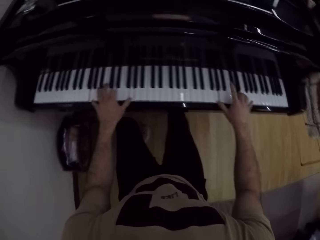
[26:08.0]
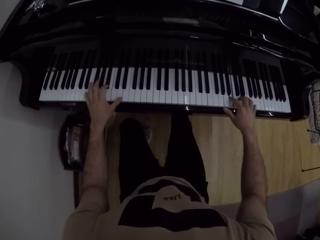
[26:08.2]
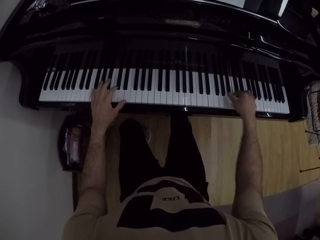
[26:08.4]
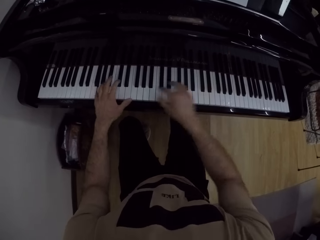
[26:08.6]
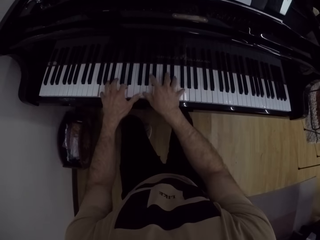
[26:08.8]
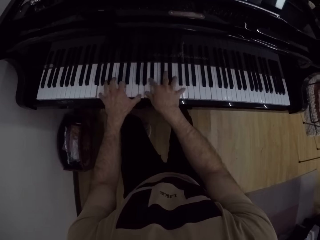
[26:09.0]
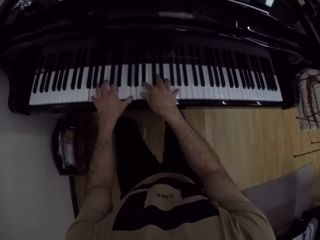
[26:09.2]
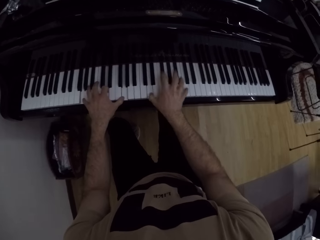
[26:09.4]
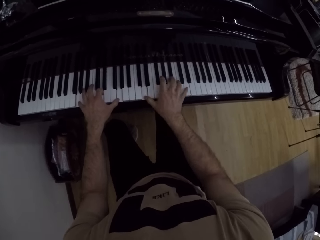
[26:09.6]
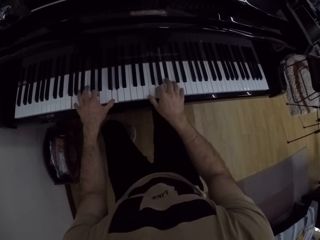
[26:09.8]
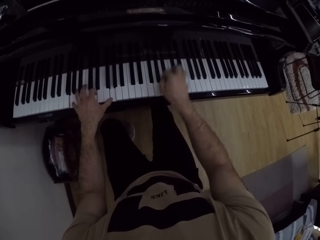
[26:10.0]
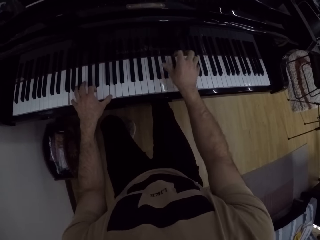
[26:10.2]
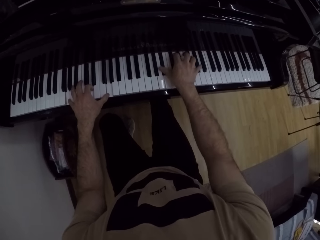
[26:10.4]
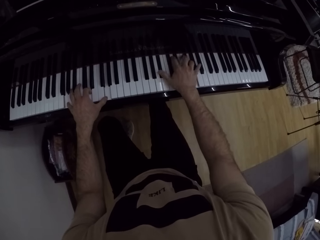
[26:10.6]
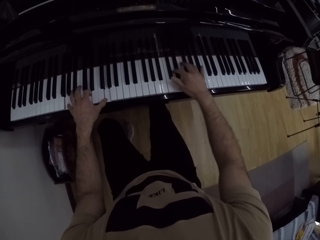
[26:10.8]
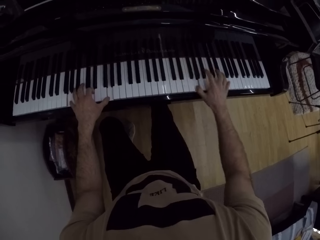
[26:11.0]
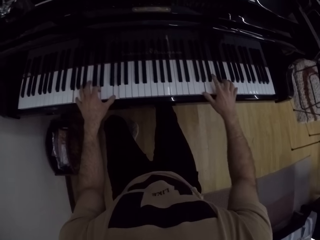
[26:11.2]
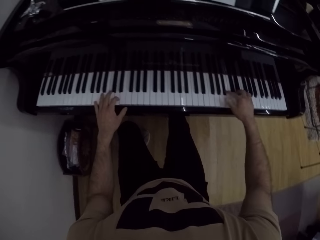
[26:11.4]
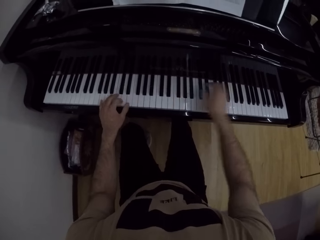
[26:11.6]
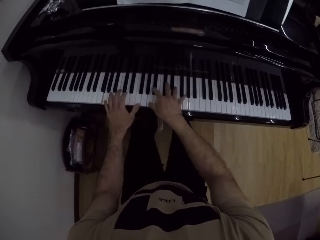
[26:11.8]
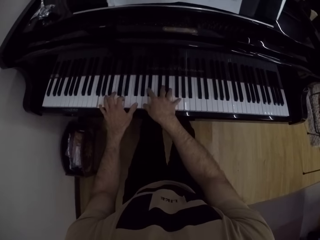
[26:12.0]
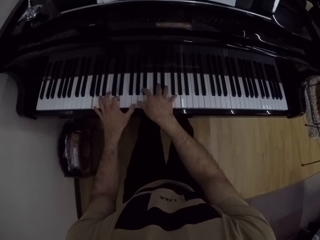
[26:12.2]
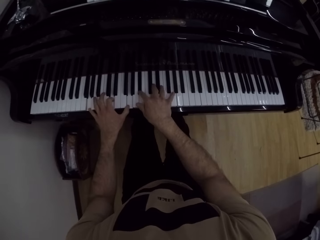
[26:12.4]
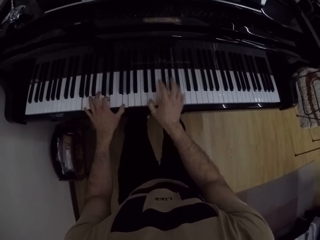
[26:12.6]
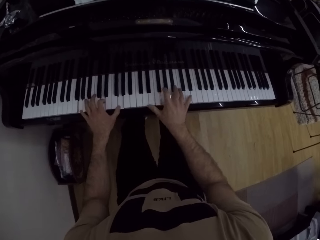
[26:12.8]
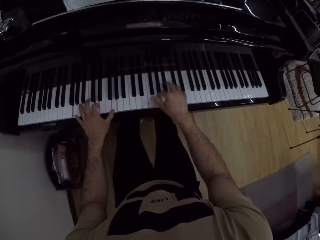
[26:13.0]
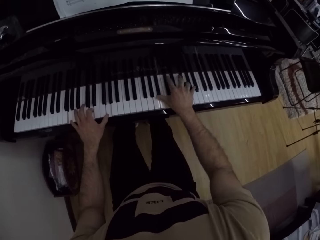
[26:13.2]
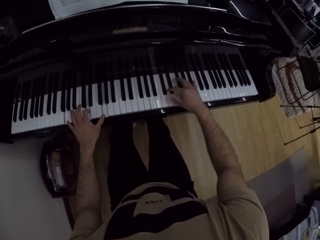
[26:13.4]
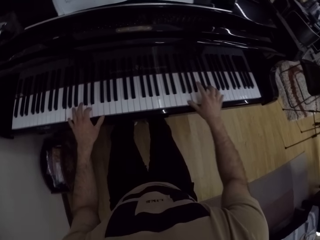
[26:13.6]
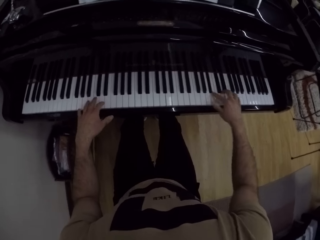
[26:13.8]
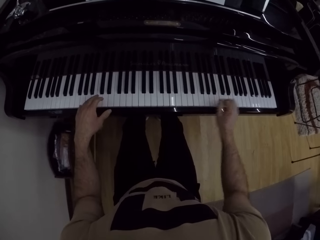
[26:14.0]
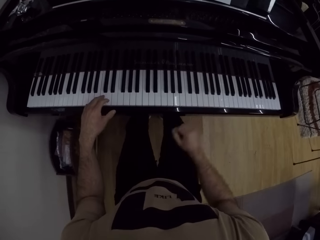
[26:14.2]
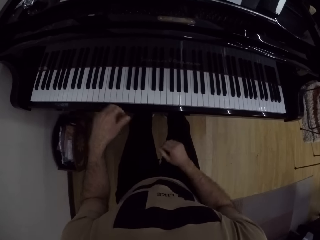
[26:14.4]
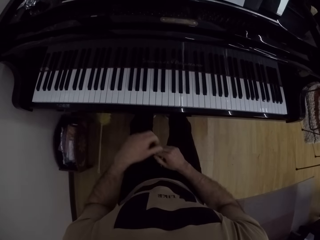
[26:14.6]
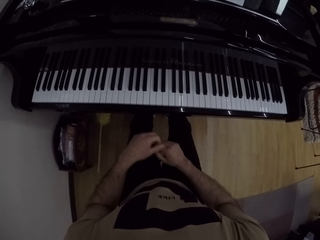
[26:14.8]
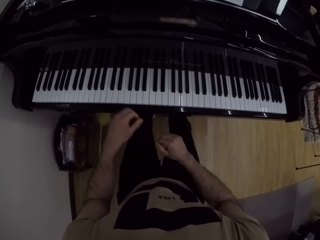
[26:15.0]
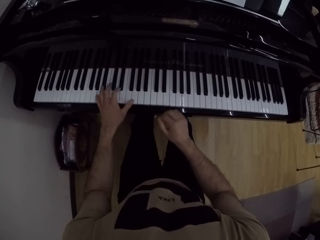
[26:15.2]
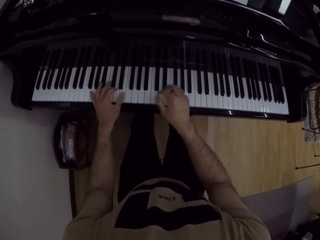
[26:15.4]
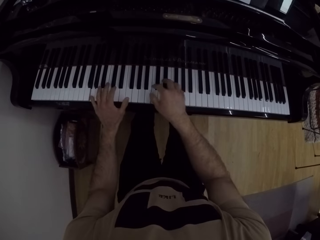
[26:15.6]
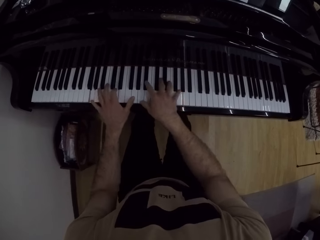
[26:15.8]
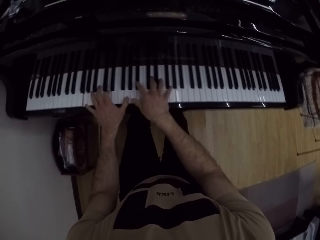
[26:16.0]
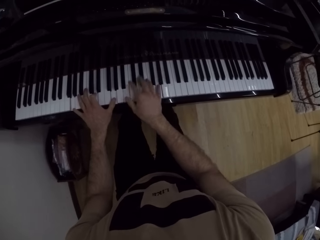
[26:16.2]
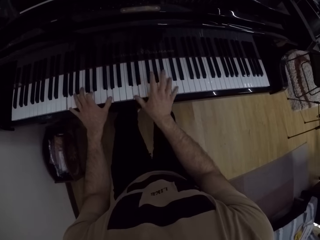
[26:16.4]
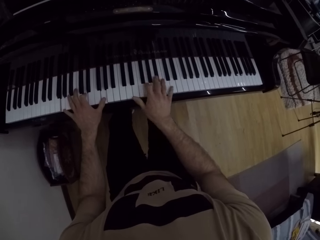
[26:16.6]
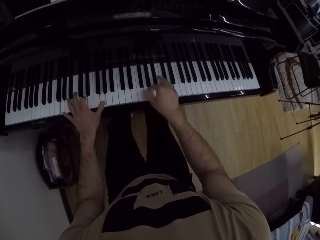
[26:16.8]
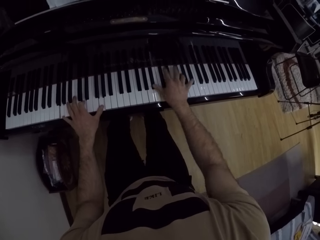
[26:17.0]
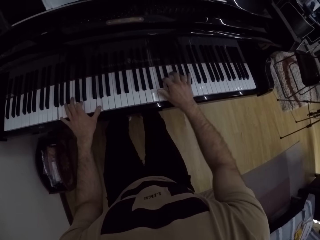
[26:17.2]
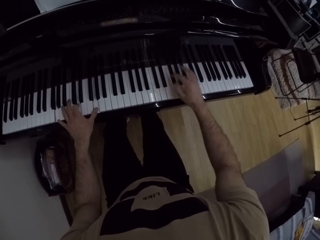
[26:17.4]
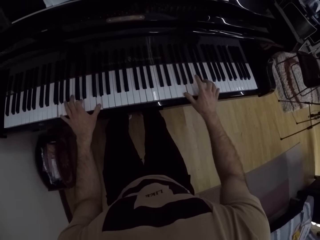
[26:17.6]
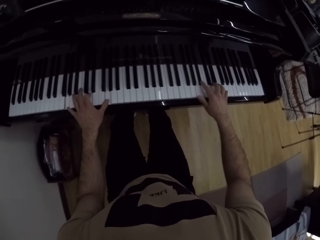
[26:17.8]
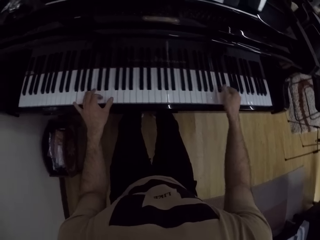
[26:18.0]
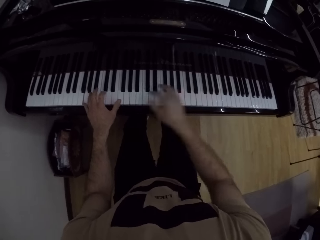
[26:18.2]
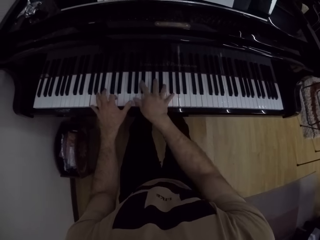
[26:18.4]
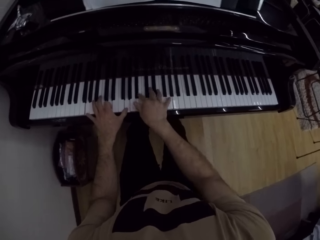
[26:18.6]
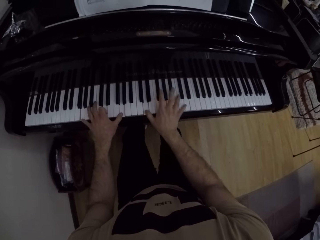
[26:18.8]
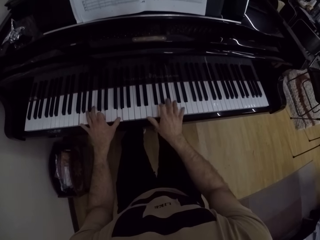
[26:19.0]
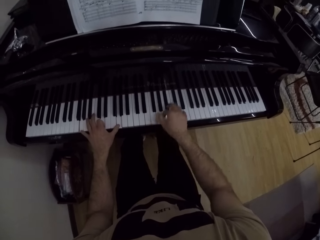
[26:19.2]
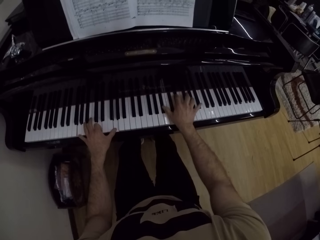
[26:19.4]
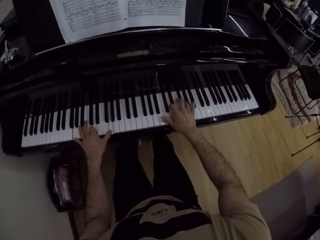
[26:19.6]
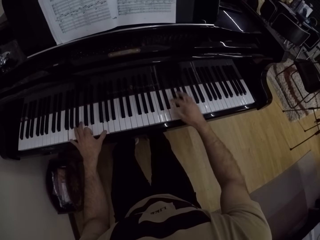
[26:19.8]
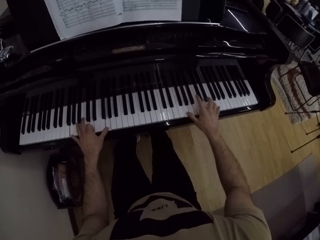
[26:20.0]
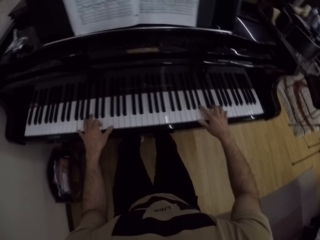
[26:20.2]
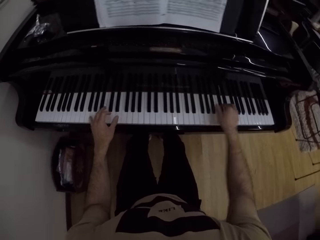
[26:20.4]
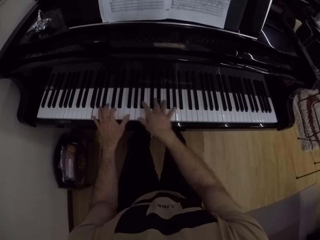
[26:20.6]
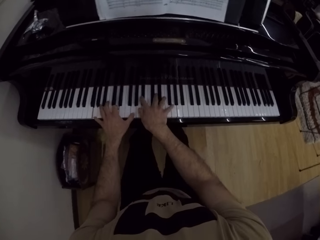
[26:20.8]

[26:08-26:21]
The camera wearer removes his hands from the piano. He plays the piano with both hands.

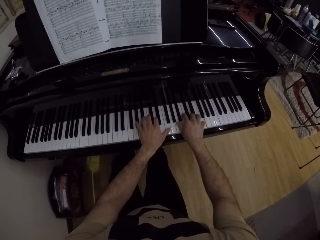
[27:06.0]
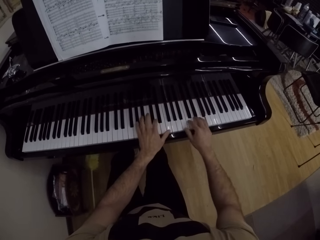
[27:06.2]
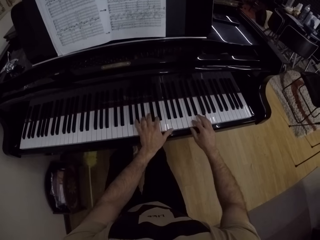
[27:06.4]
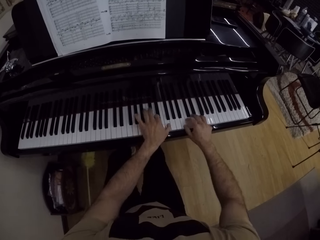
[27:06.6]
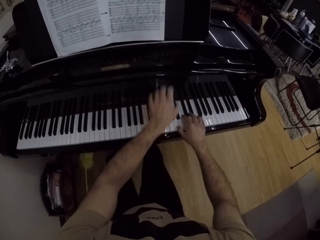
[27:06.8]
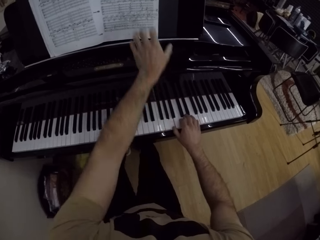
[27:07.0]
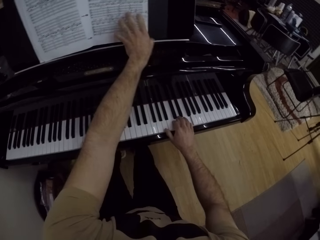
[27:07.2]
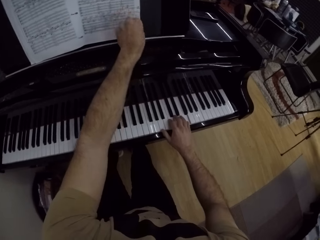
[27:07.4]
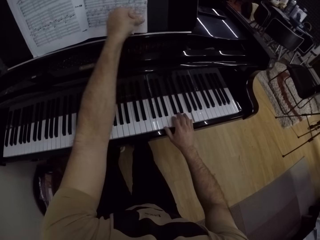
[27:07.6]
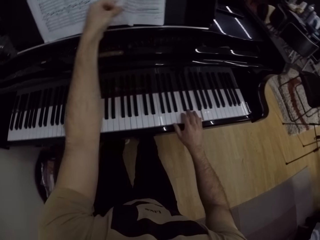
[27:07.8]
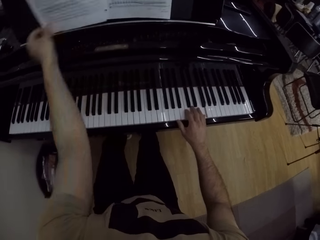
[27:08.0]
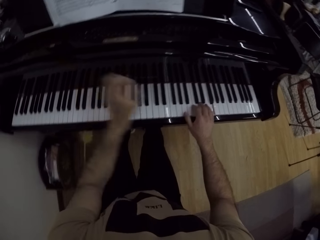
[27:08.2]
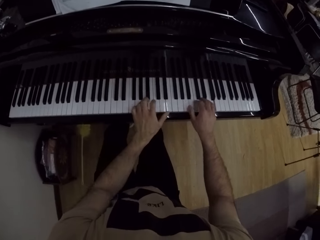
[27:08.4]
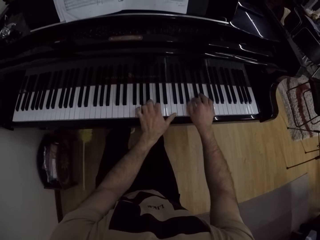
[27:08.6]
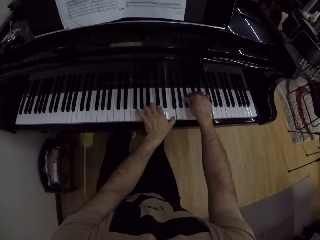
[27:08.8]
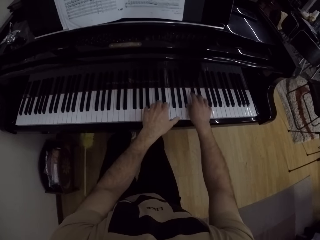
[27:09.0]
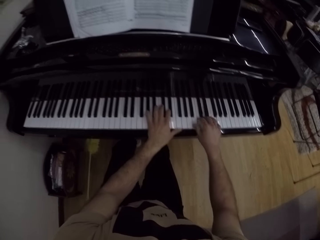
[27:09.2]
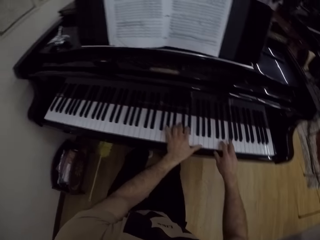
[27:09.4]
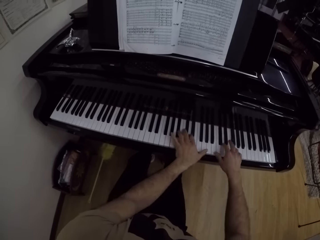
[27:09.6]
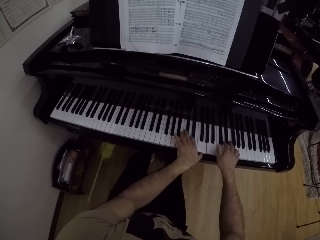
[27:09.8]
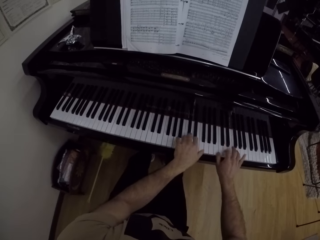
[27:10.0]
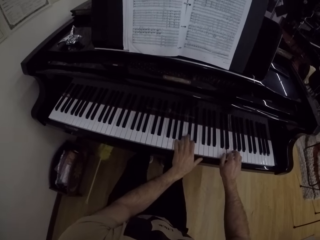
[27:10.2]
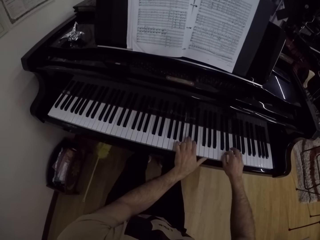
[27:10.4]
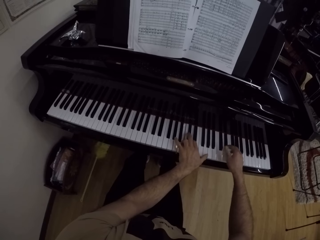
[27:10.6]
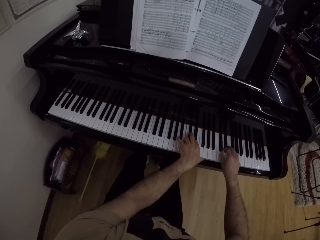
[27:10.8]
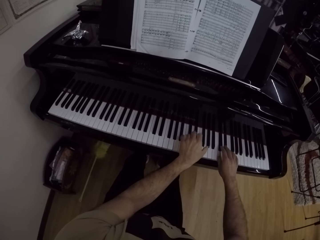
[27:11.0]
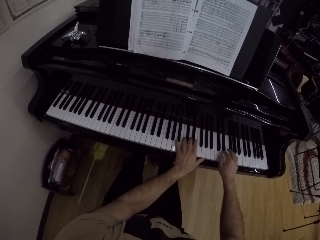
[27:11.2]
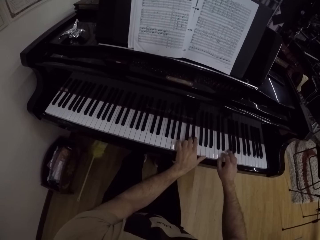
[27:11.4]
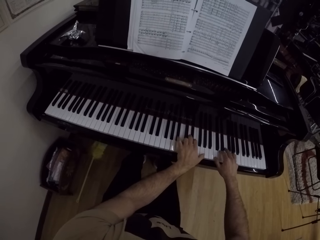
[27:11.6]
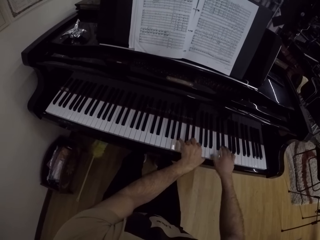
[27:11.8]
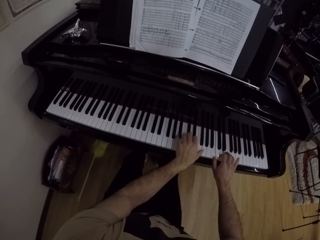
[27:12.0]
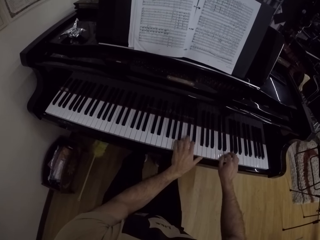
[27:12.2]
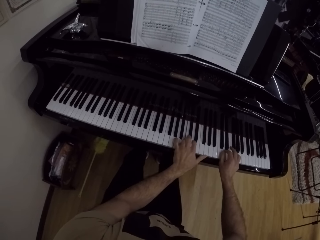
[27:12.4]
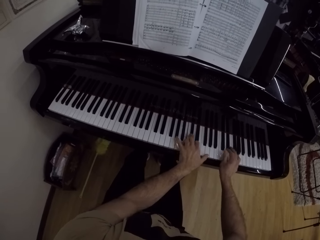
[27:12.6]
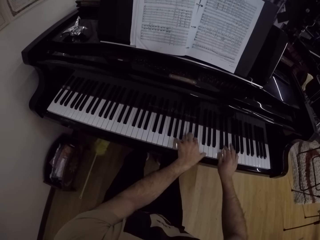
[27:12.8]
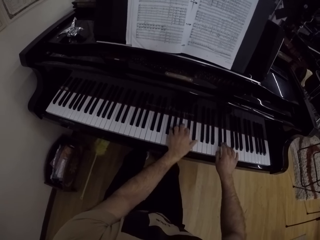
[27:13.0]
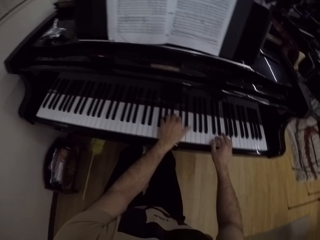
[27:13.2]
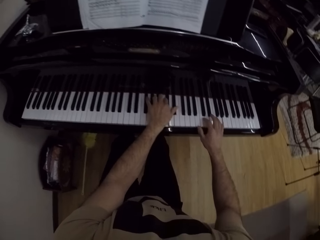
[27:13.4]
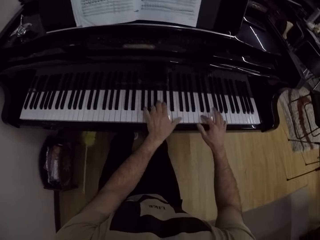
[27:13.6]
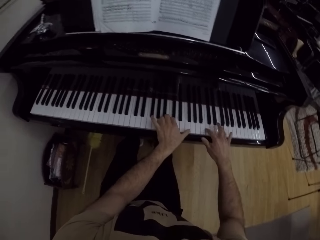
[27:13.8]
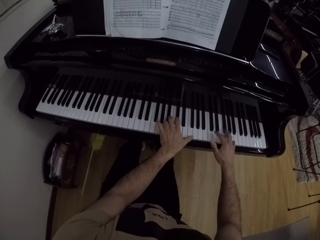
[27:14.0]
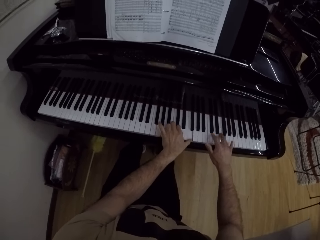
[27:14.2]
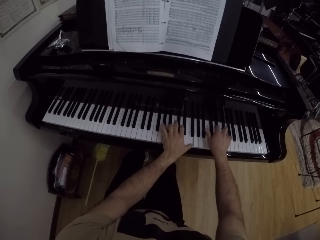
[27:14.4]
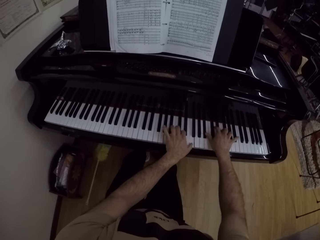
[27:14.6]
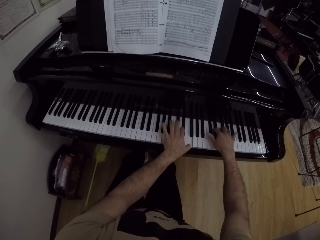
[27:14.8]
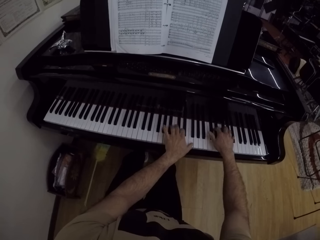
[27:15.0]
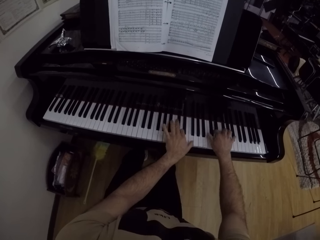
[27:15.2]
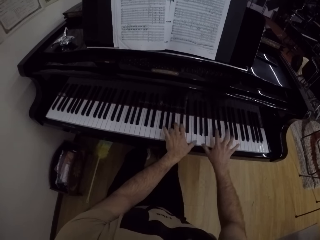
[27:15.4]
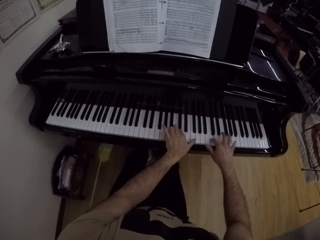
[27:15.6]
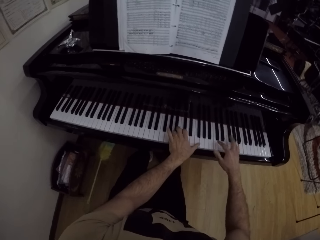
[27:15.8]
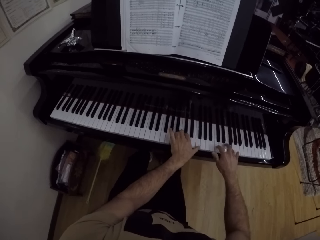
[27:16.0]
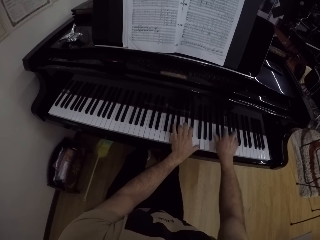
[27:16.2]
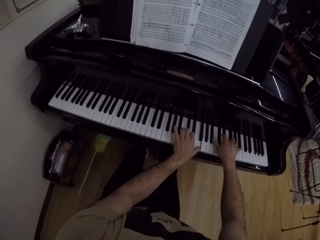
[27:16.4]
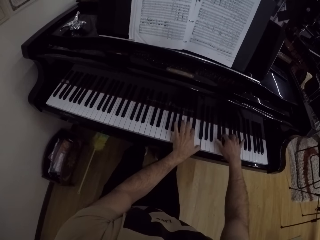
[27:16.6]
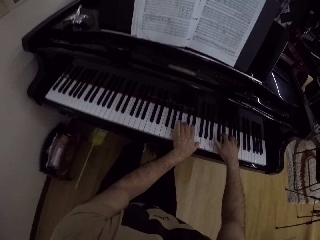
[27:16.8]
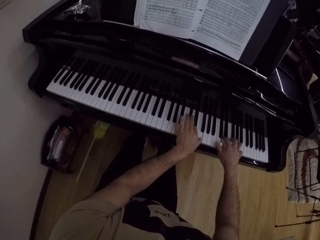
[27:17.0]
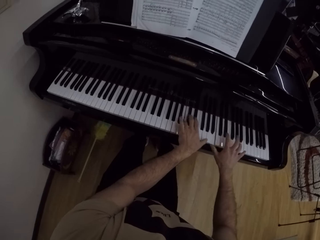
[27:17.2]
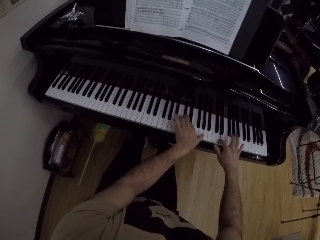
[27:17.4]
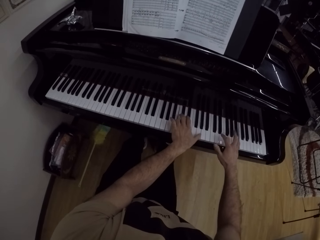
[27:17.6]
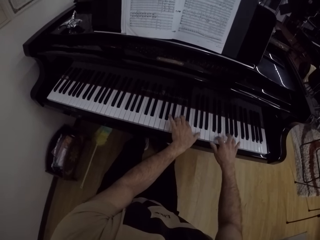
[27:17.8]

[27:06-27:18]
The camera wearer opens the piano tune book on the piano book stand with his left hand. He plays the piano with both hands.
